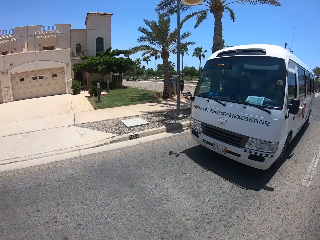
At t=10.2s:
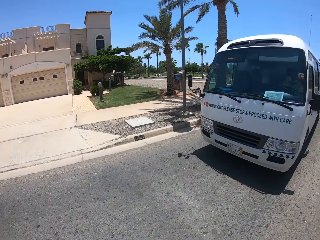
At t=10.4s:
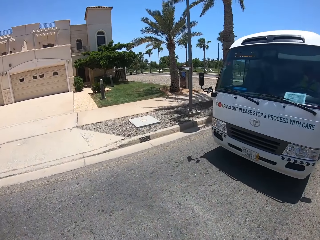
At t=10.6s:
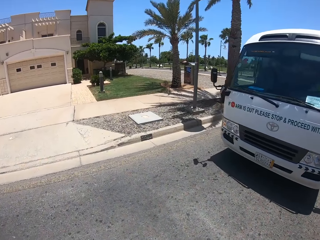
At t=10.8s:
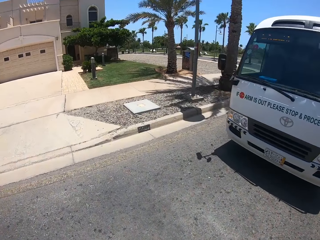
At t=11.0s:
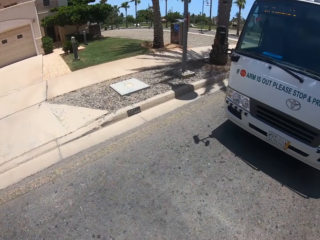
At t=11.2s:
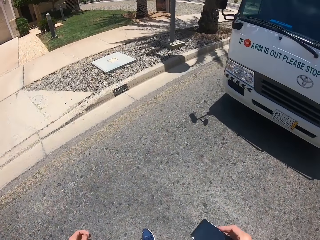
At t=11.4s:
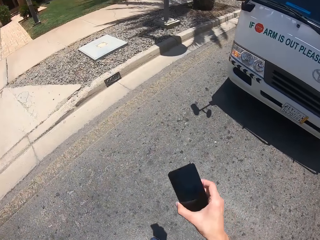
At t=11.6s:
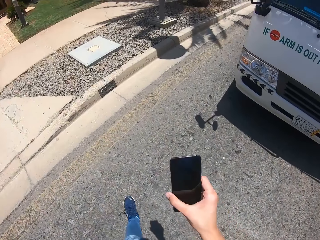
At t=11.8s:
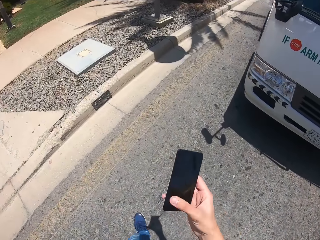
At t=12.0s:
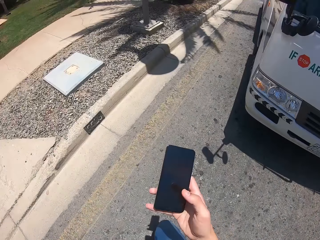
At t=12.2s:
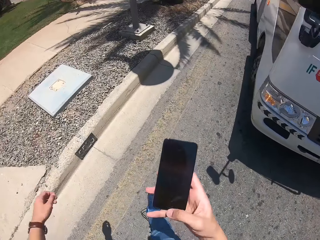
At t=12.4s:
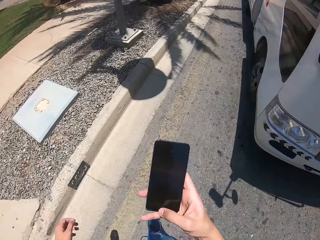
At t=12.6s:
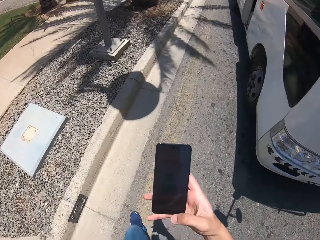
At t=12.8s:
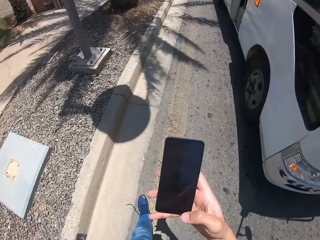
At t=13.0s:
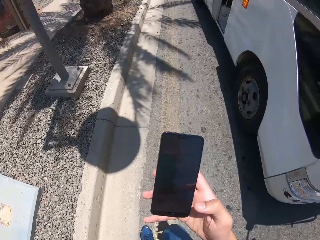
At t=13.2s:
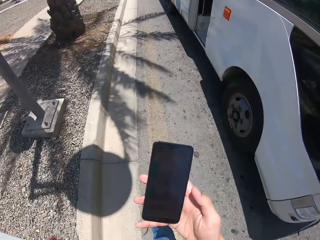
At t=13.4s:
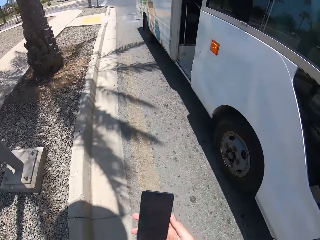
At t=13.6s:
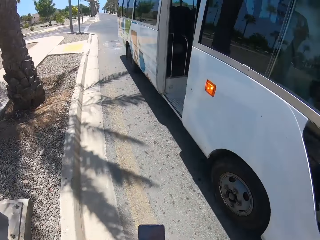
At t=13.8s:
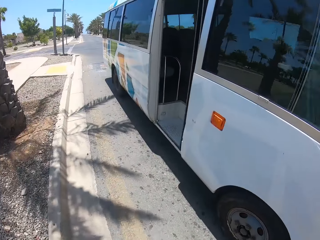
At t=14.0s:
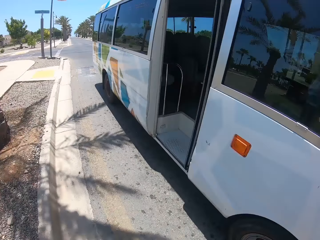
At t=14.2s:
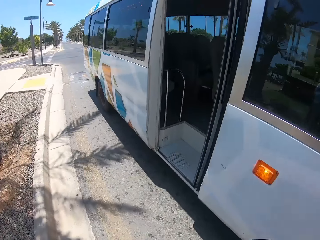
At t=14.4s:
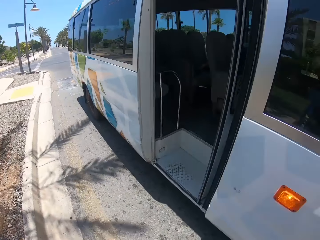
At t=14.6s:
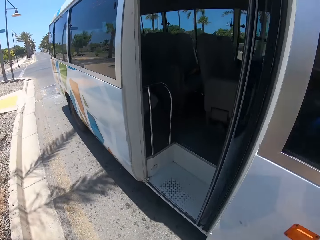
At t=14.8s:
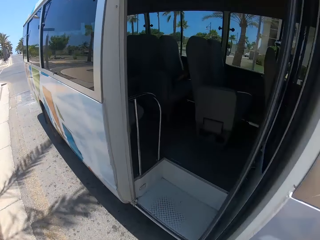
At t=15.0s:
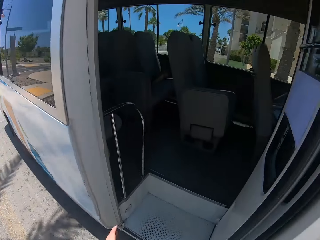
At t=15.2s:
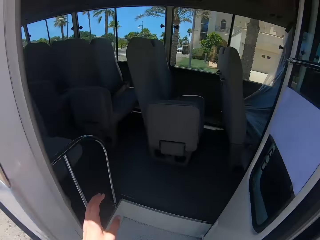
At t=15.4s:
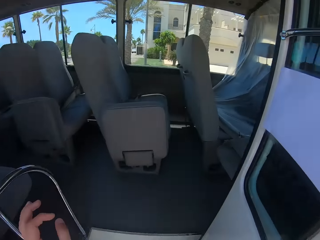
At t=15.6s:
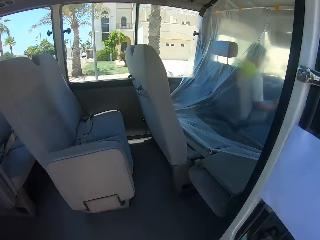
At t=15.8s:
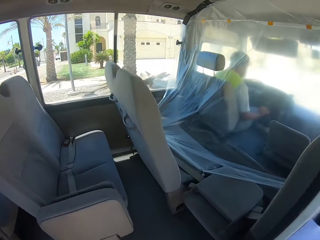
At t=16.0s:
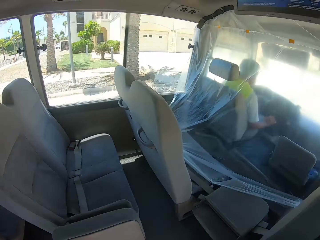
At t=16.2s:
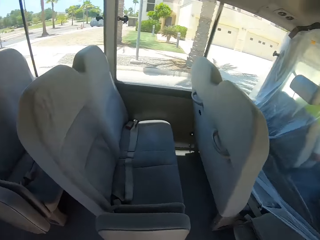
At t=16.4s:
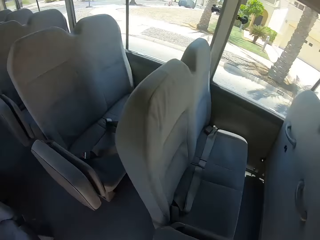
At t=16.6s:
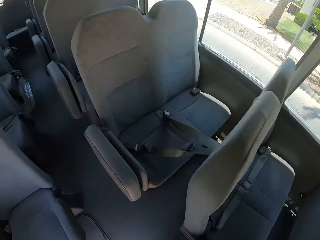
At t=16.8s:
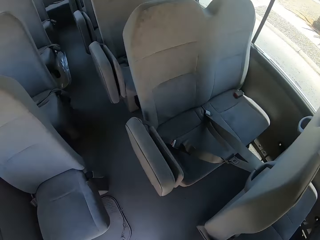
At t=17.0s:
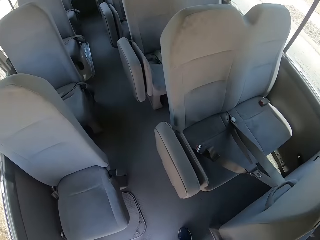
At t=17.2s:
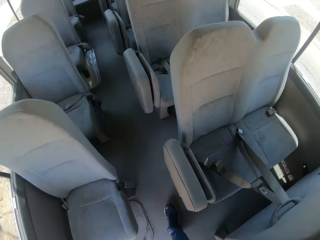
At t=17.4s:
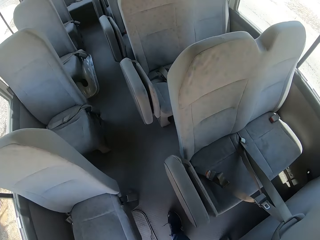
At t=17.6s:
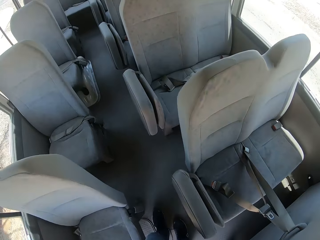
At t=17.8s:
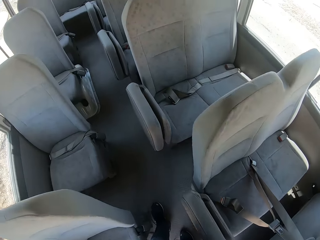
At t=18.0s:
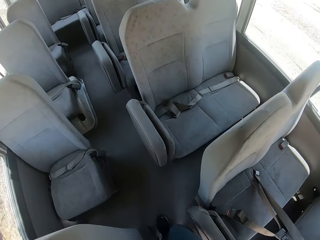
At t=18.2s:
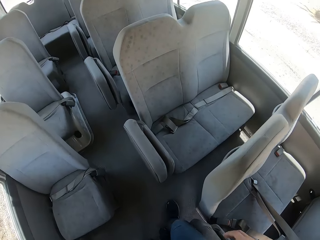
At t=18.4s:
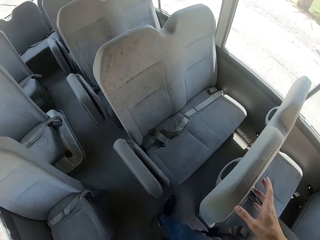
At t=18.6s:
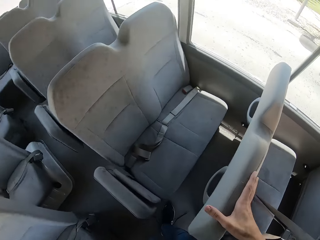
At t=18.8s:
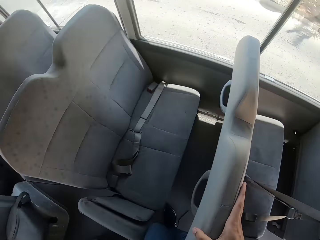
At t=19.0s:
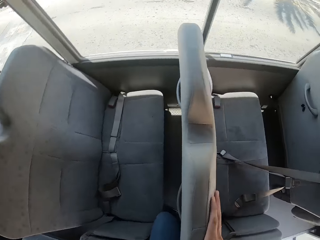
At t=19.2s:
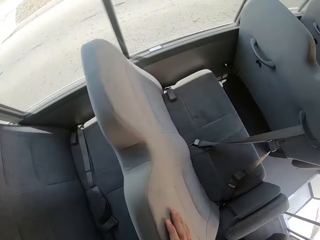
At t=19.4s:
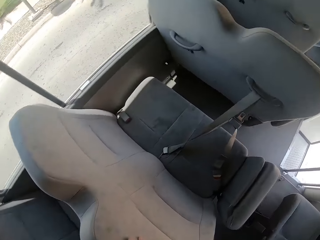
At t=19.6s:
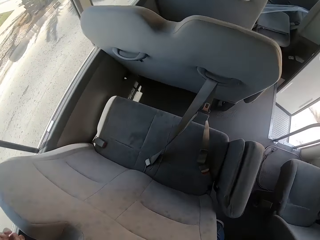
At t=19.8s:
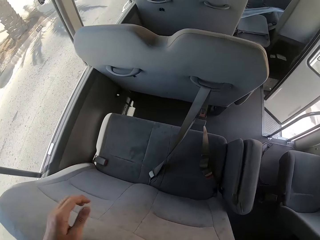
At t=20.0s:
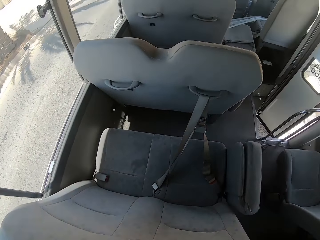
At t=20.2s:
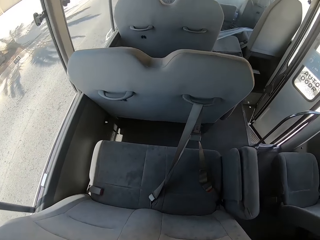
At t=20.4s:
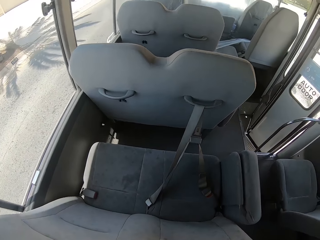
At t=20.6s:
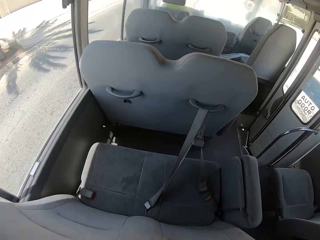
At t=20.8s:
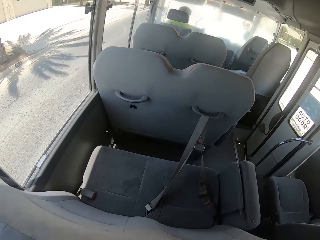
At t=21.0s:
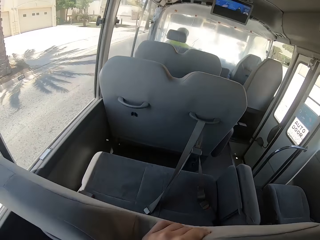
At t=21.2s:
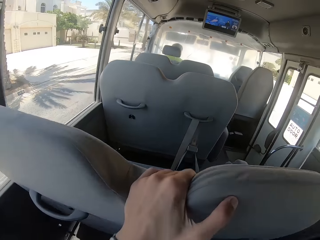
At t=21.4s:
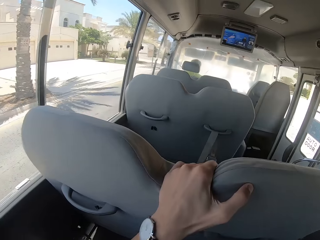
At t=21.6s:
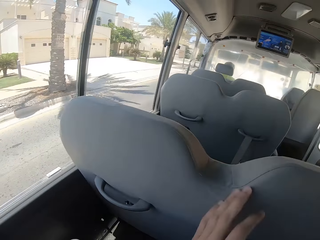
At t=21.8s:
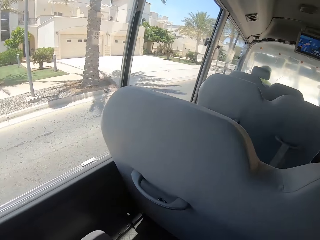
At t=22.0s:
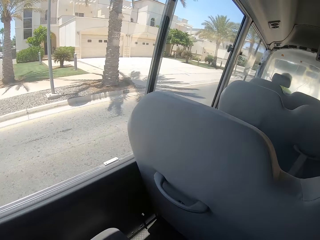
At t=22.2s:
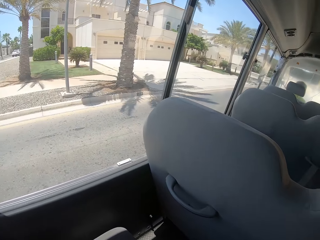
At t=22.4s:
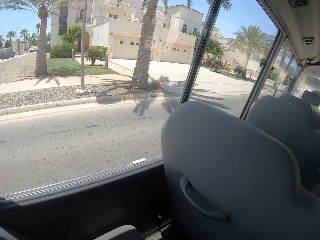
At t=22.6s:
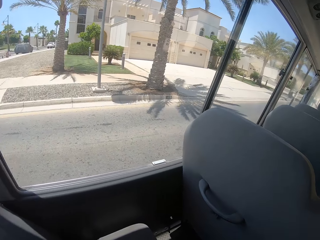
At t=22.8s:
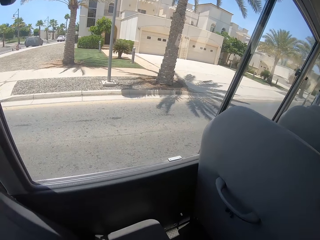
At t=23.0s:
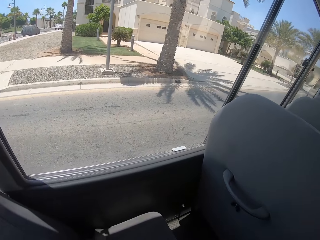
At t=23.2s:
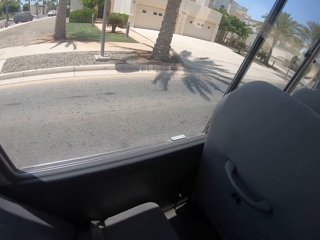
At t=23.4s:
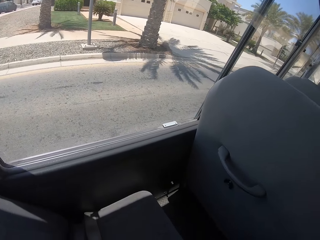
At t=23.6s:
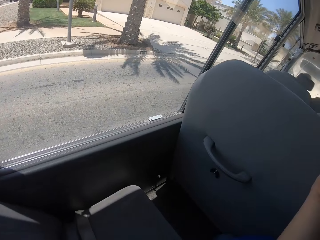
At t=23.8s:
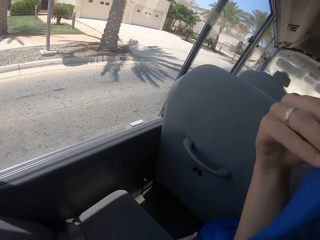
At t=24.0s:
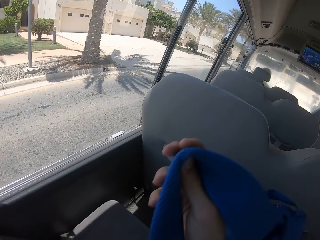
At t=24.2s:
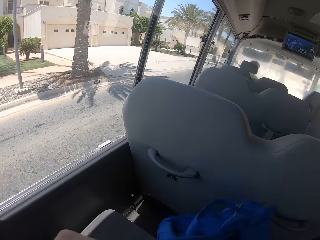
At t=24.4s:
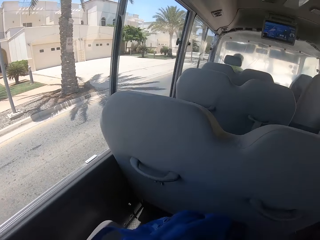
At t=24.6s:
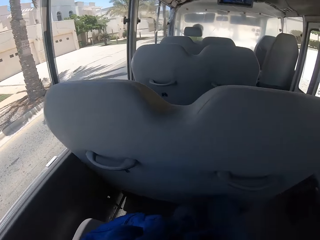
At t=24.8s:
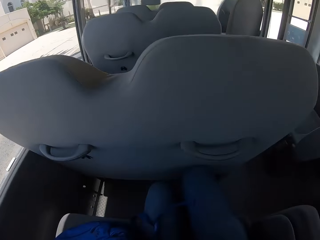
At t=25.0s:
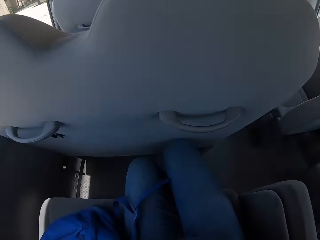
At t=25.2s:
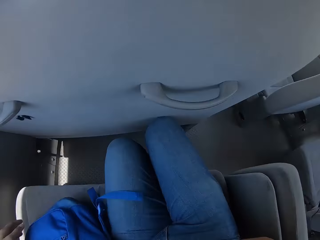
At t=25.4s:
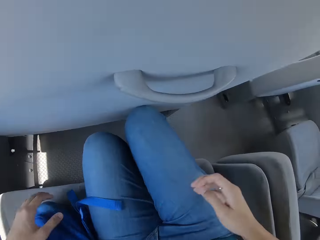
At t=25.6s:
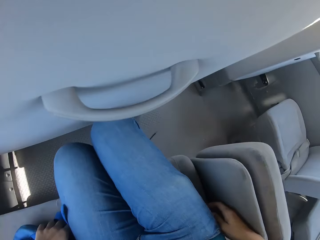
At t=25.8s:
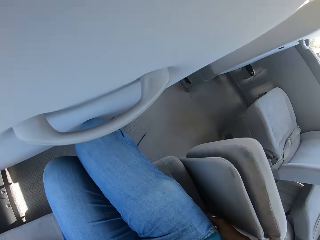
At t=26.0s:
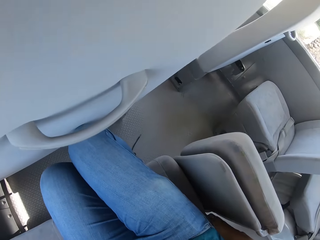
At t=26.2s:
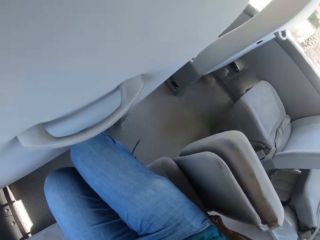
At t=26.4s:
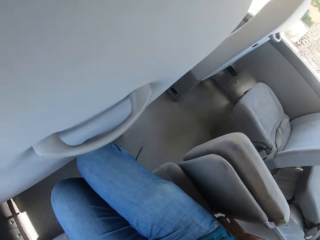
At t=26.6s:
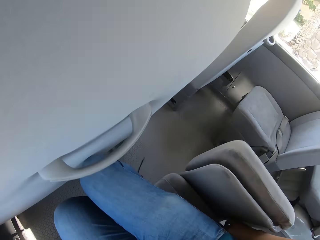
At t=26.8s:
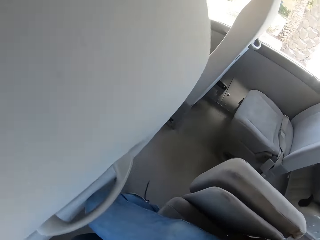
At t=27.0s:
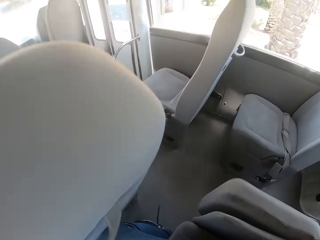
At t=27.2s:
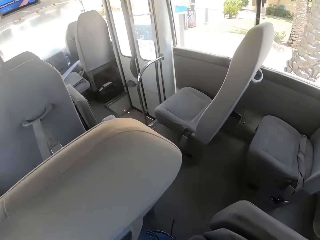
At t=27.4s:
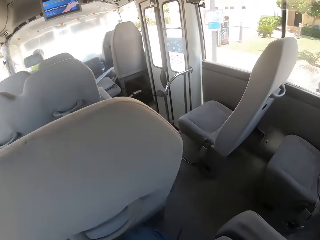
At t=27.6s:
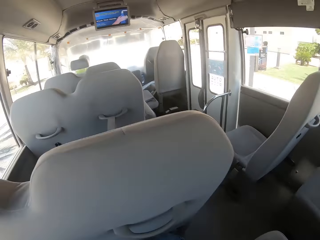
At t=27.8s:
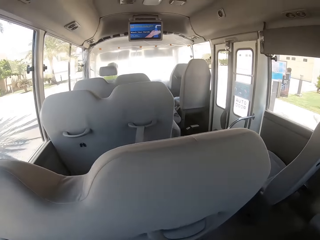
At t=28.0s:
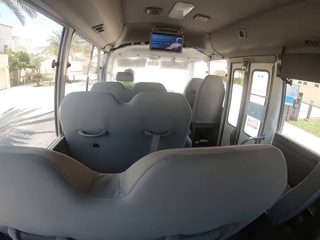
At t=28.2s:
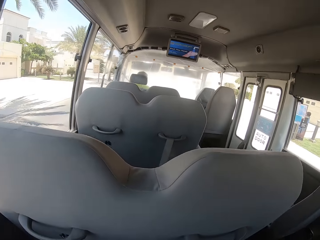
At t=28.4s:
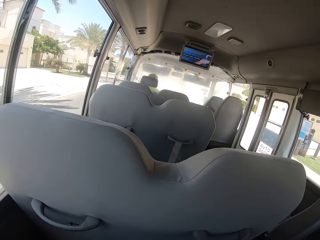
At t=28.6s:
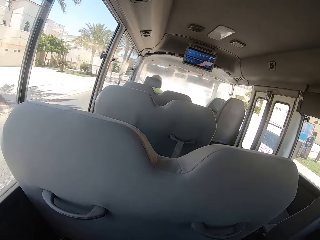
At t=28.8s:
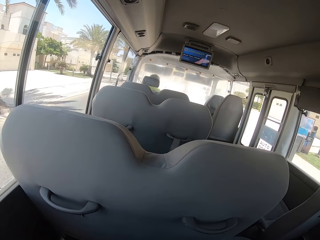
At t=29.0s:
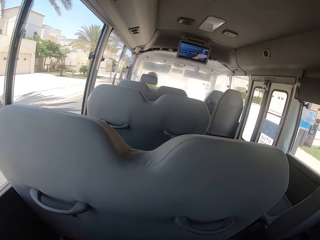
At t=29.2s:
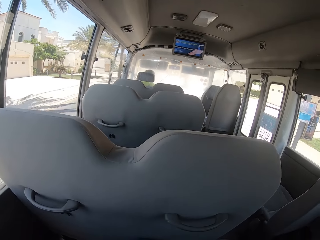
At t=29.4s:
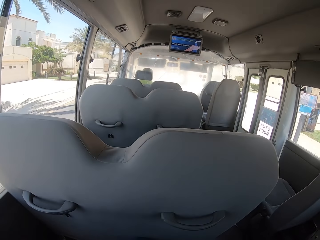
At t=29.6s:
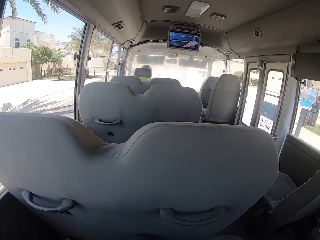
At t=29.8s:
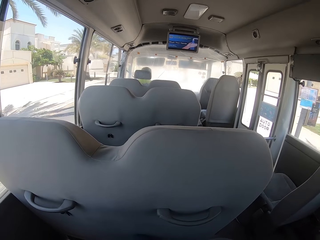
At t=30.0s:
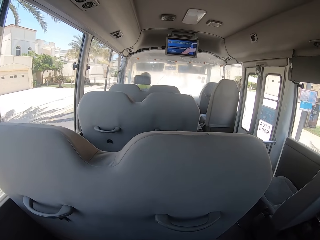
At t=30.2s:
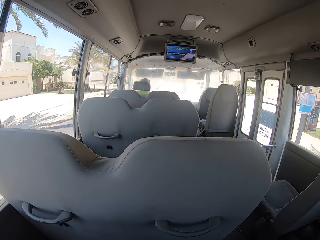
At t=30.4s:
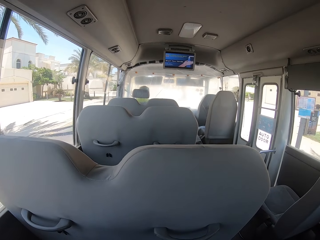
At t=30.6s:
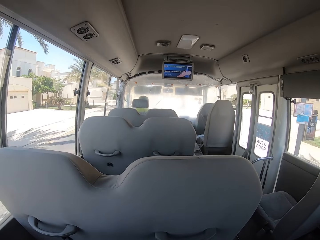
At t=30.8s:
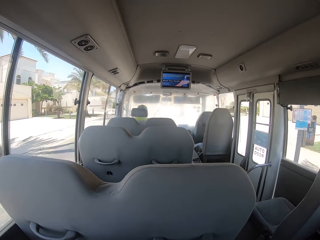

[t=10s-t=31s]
The camera wearer removes a phone. She operates the mobile phone with her right hand. She enters a bus. A man drives the bus. The camera wearer walks around the bus. She touches a seat in the bus with her right hand, and holds the seat. She touches the seat in the bus with her left hand. She sits on the seat in the bus. She drops a bag on the seat with her left hand.
